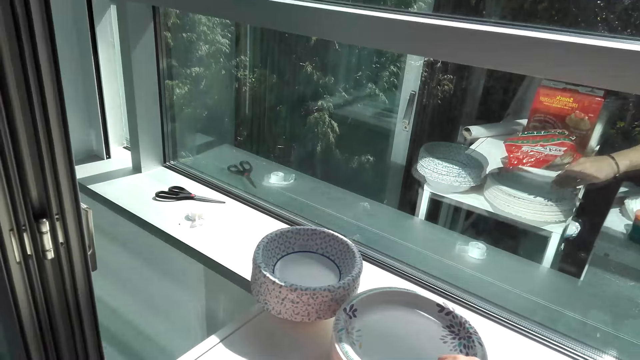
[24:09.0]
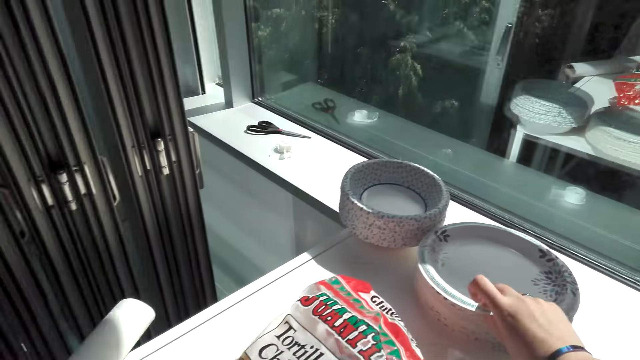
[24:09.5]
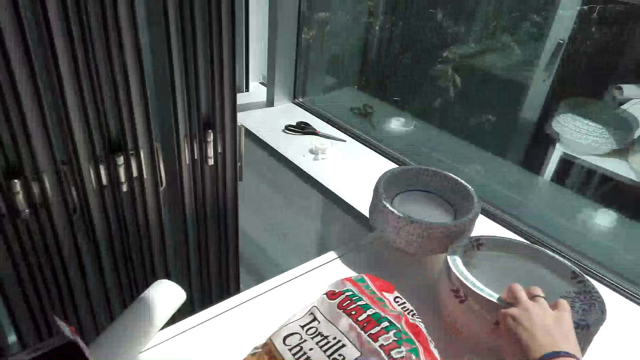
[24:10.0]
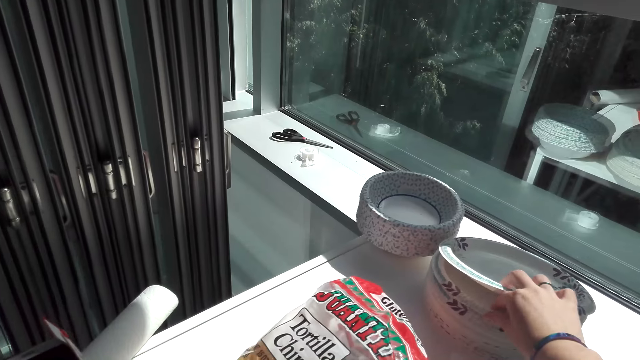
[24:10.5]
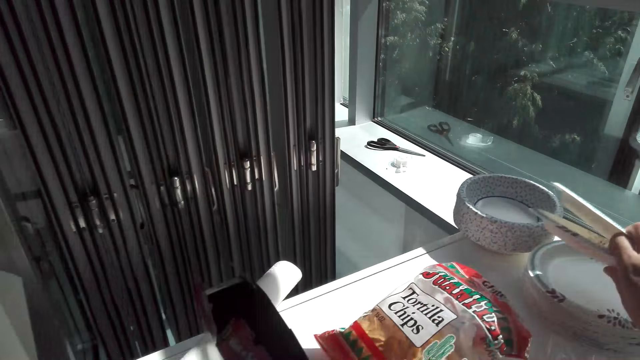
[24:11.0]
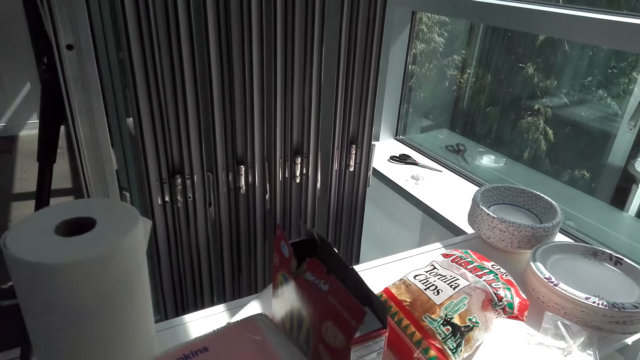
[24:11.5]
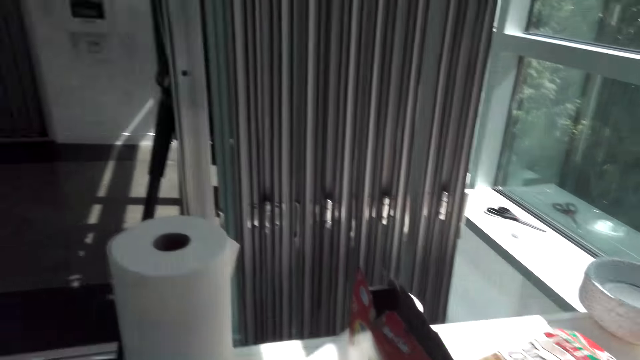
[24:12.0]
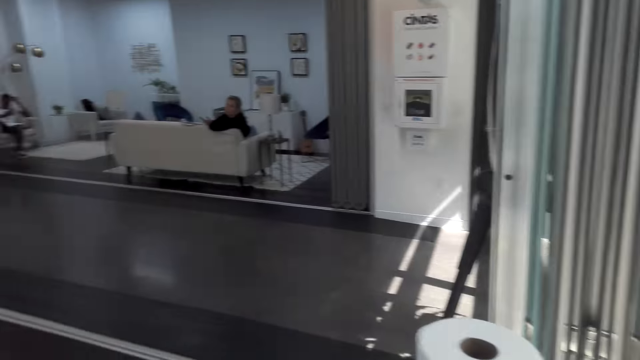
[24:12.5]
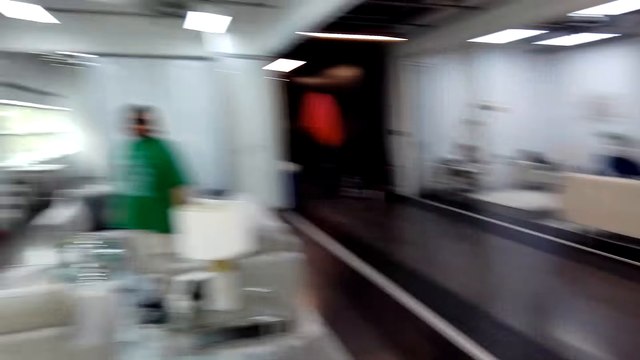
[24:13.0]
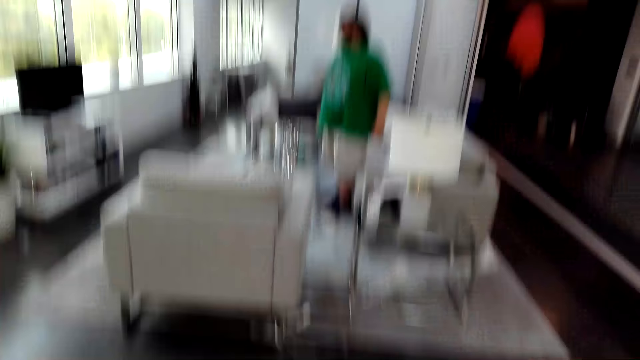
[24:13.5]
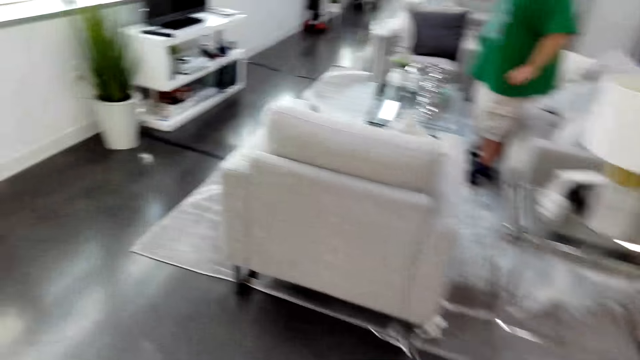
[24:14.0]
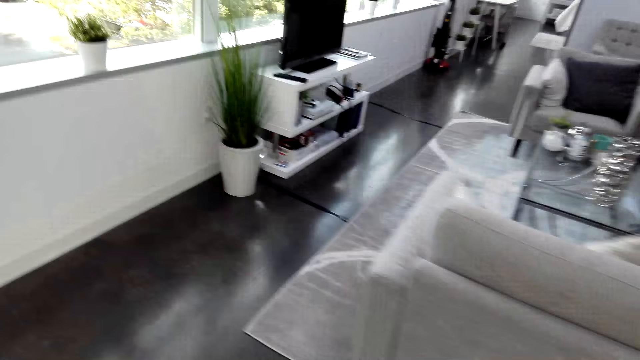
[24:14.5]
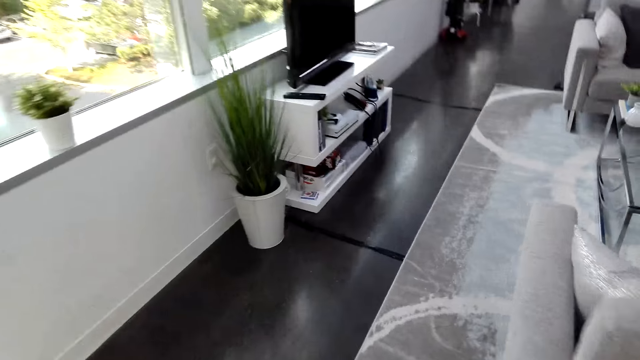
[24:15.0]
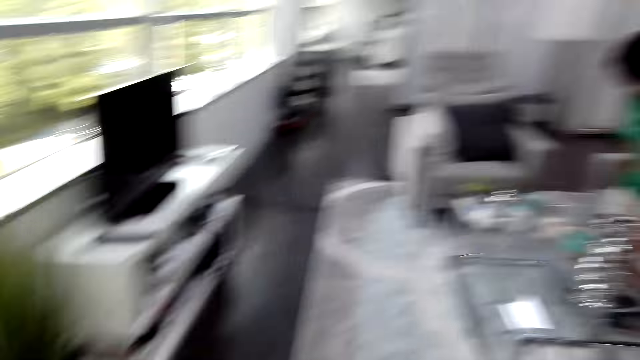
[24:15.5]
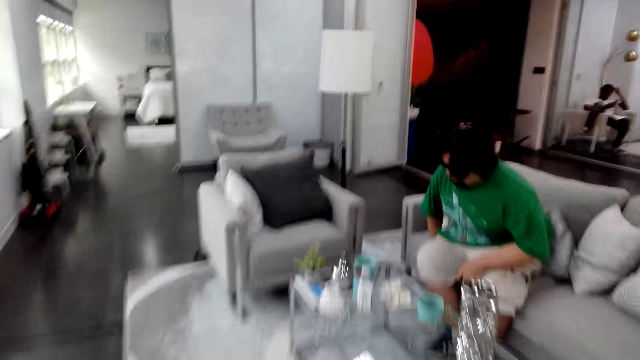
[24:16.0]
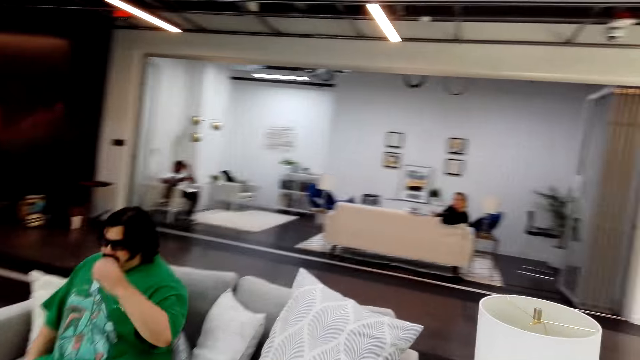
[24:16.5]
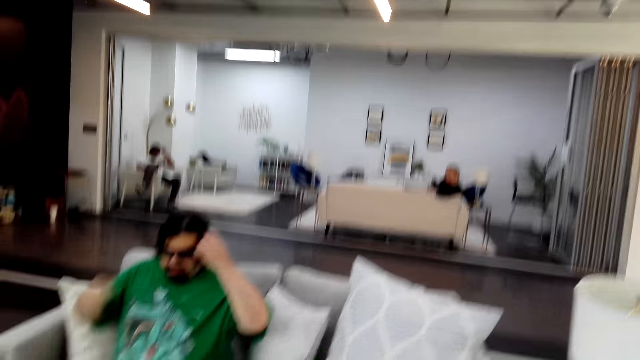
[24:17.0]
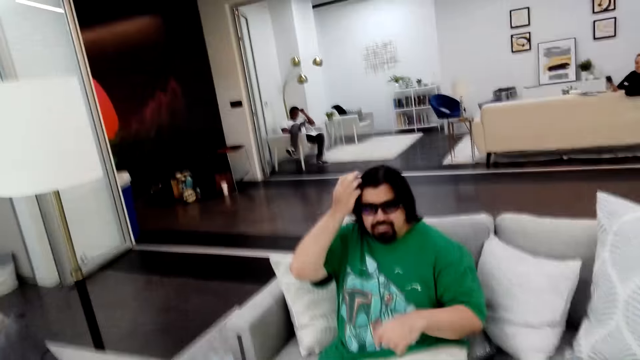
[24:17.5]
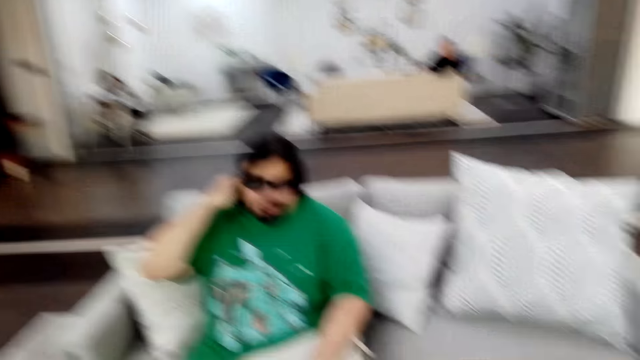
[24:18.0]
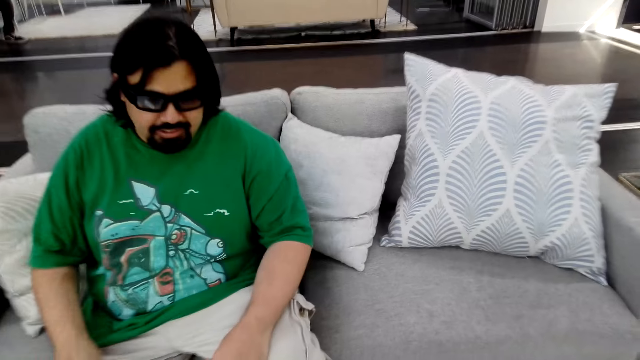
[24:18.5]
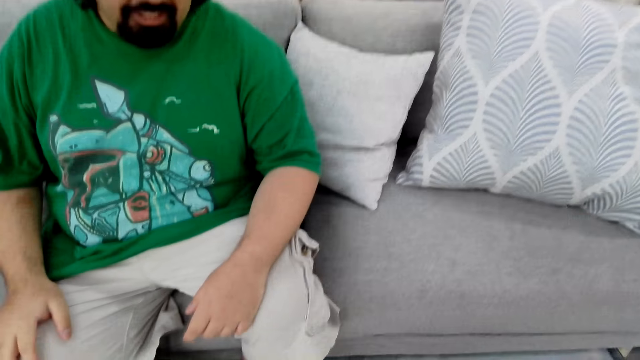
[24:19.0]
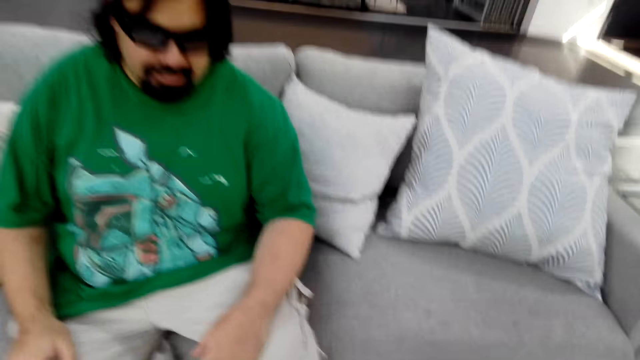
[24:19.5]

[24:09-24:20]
The camera wearer picks up a plate with her right hand. She talks and walks. A man sits and moves his hands on the hair. The camera wearer talks with the man.

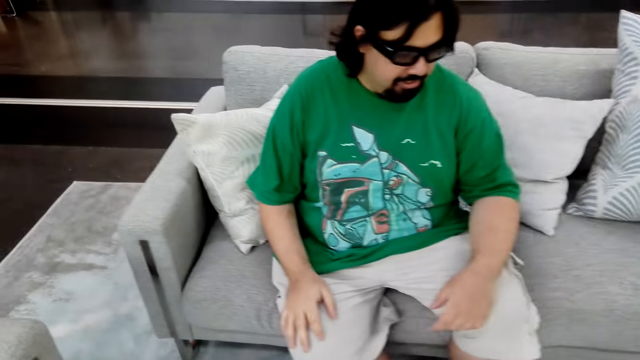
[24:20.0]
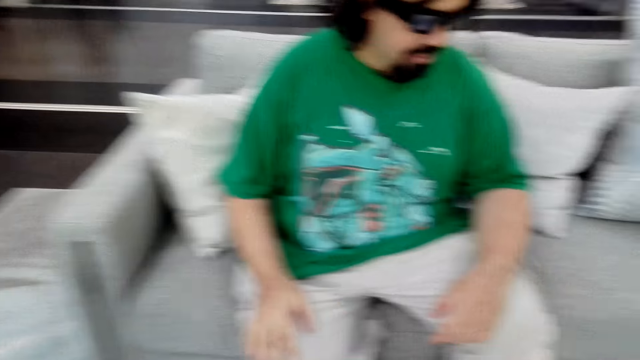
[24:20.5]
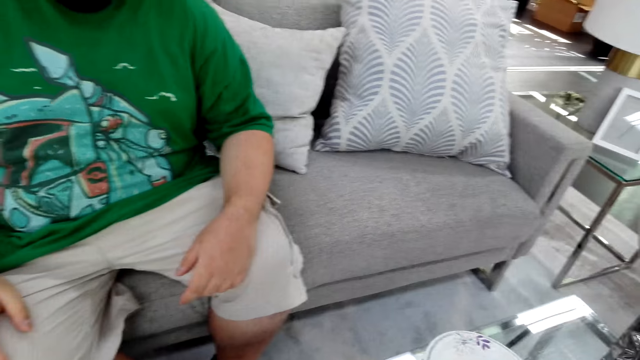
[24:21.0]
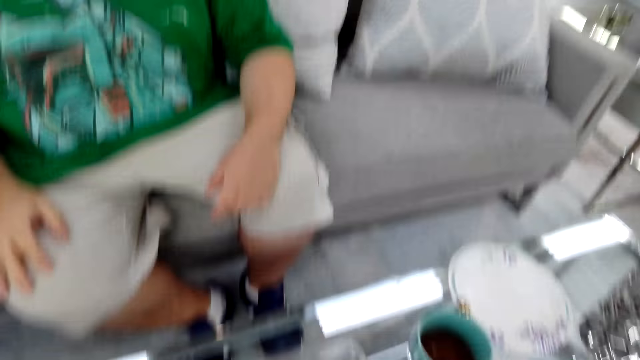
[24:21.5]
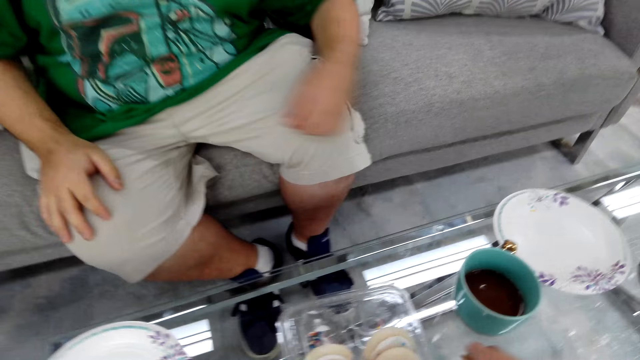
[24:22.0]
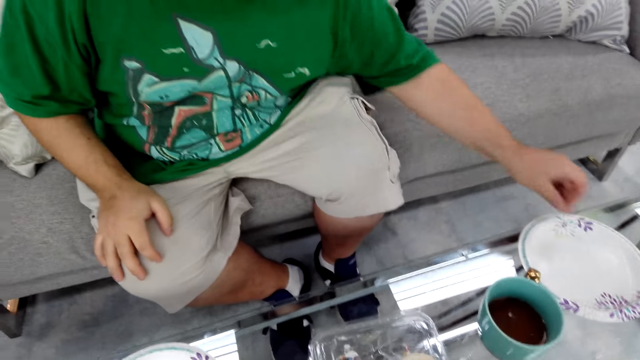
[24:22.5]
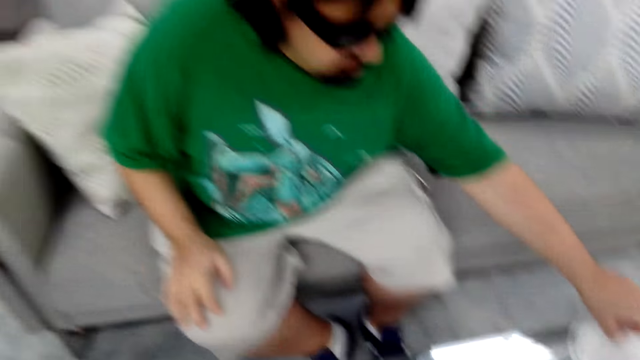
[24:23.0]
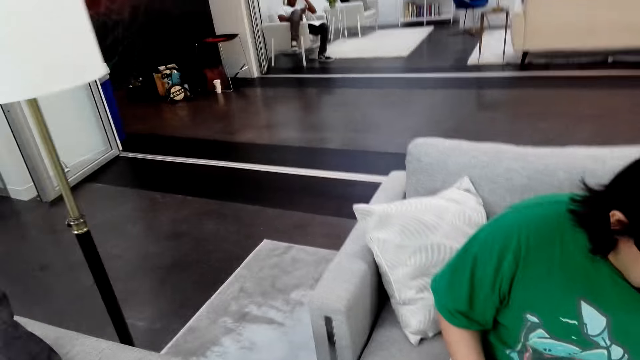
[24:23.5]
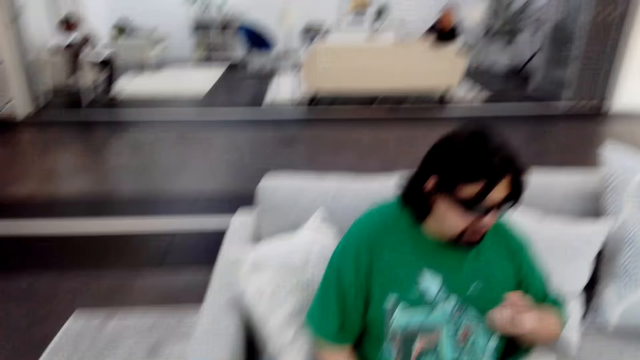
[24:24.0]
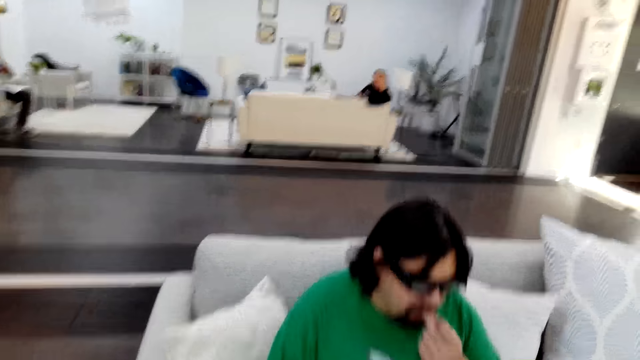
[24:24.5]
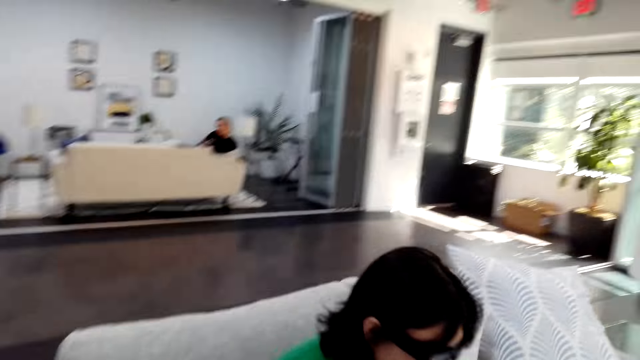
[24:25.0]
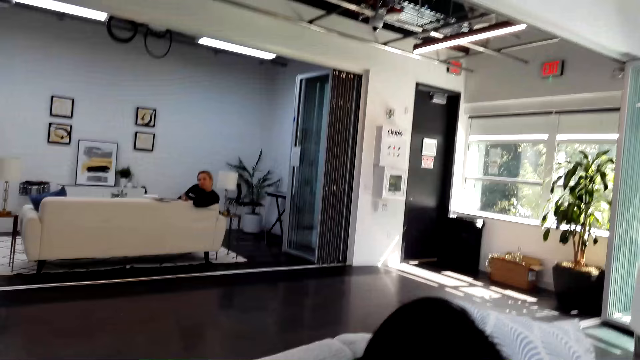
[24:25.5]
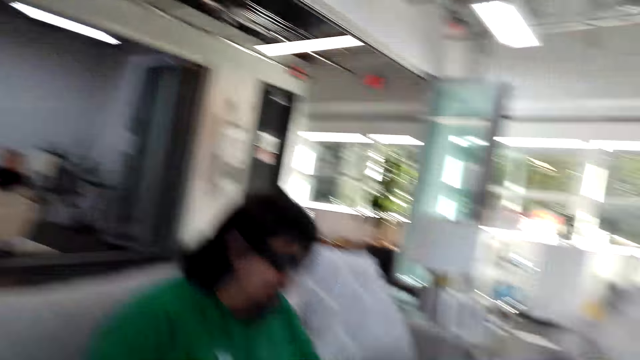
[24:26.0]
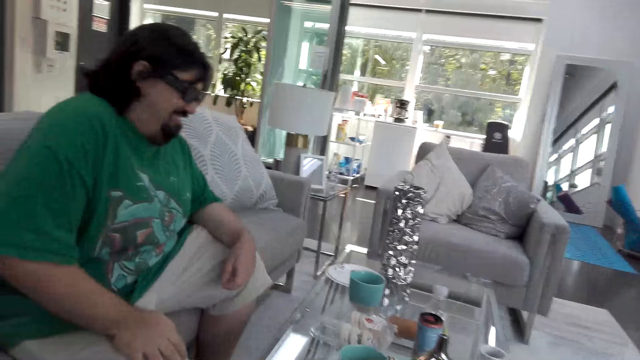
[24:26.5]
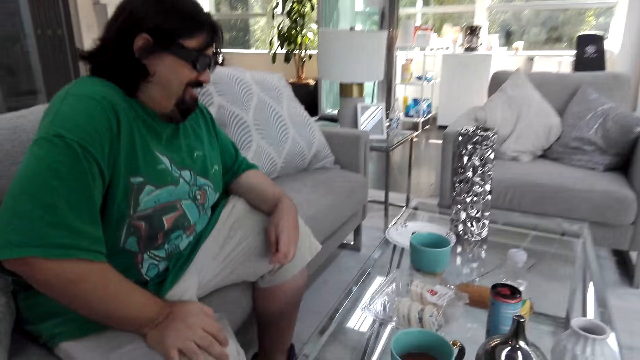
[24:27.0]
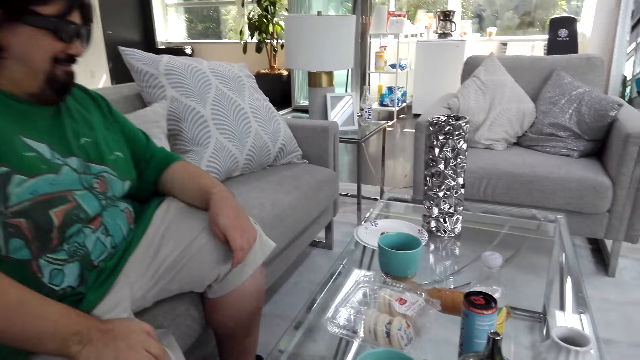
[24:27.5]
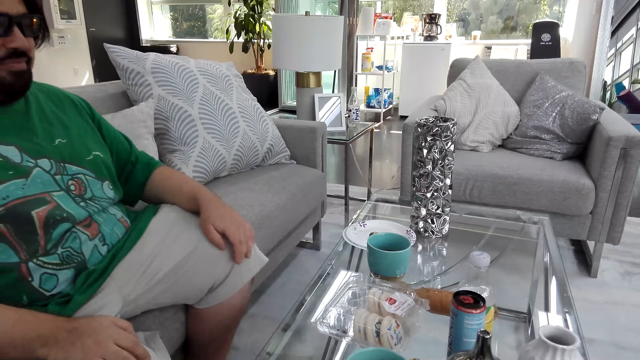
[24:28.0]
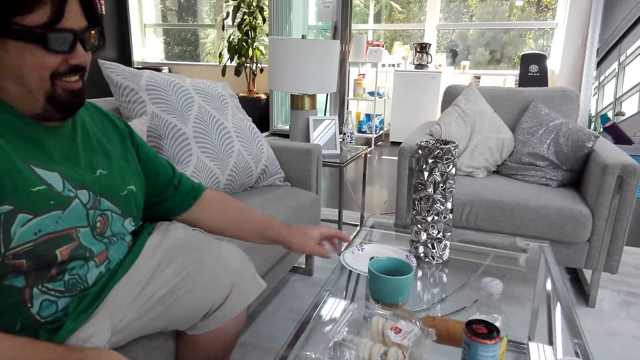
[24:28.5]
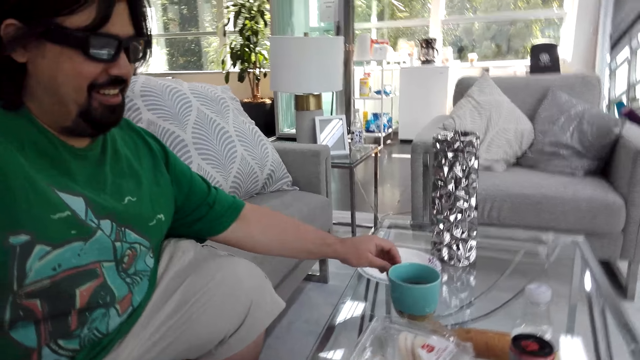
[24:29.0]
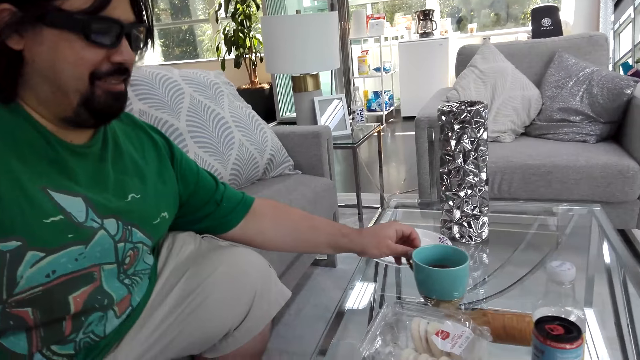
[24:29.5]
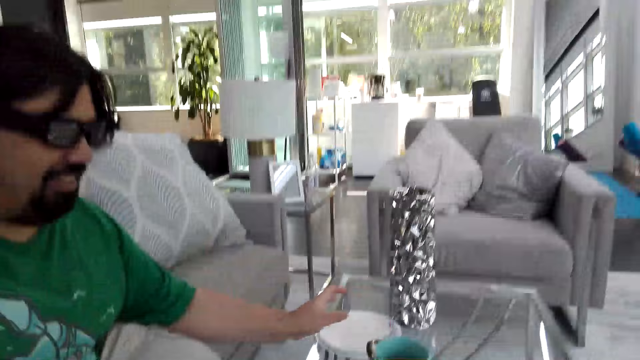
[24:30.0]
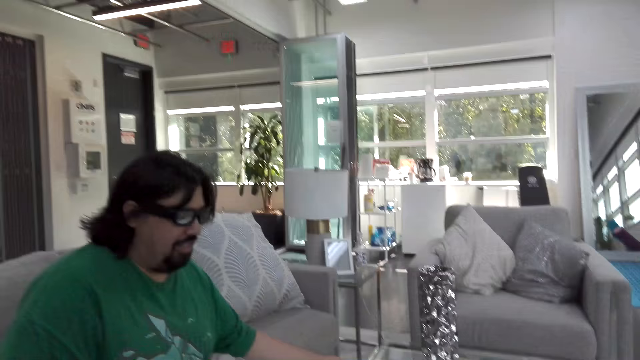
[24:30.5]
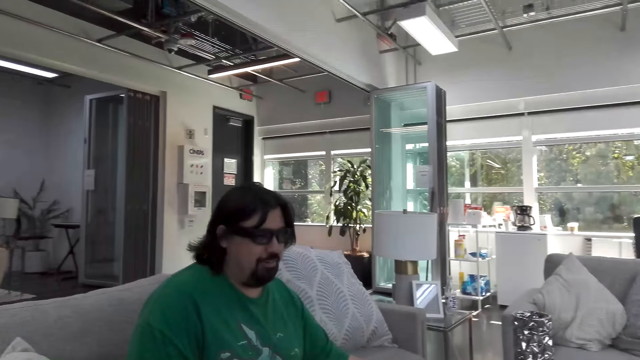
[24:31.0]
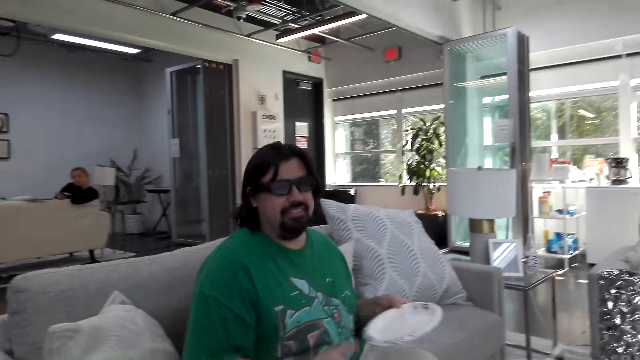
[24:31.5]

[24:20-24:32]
A man talks. The camera wearer talks. The man moves his hand towards the plate, moves his hand towards the mouth and laughs. The man holds a cup of coffee and moves the cup on the table.
